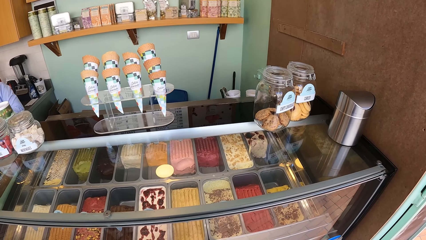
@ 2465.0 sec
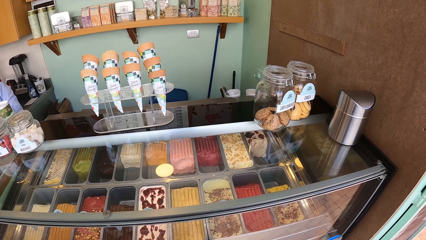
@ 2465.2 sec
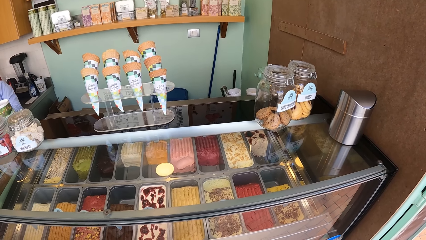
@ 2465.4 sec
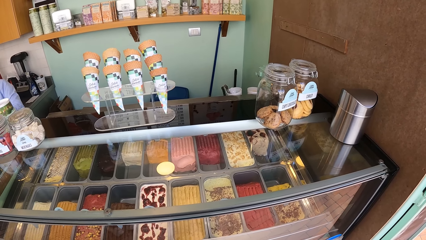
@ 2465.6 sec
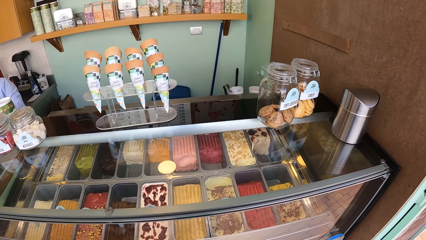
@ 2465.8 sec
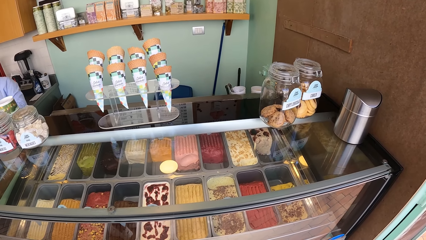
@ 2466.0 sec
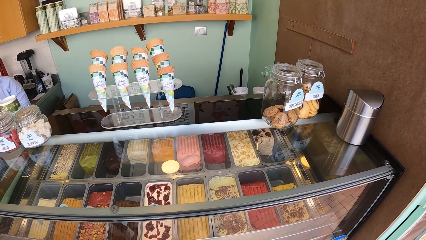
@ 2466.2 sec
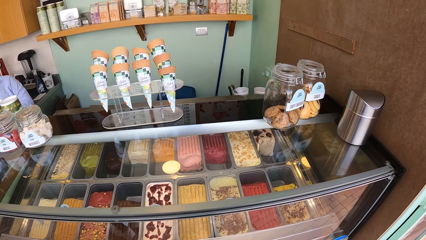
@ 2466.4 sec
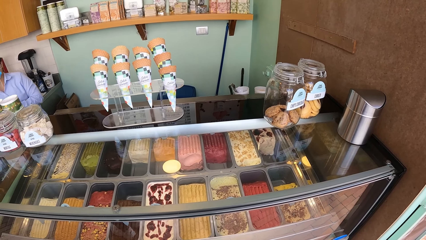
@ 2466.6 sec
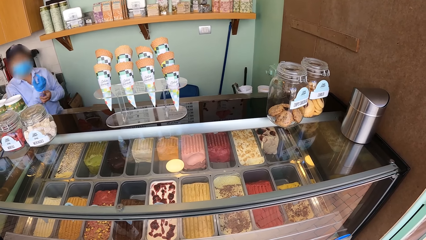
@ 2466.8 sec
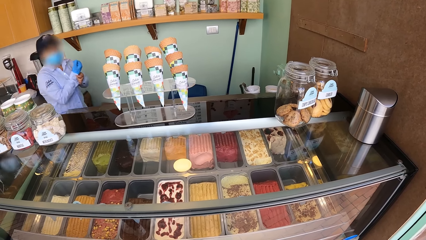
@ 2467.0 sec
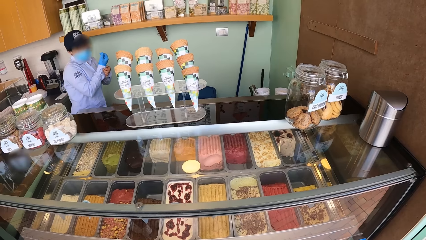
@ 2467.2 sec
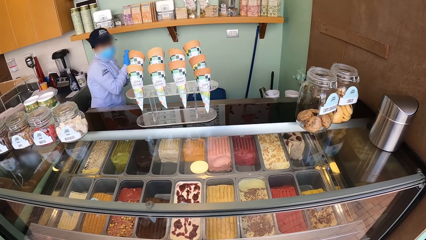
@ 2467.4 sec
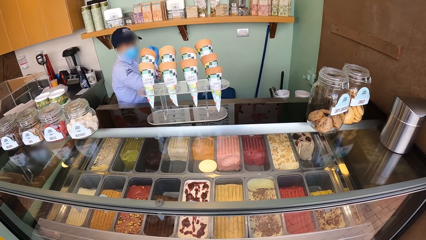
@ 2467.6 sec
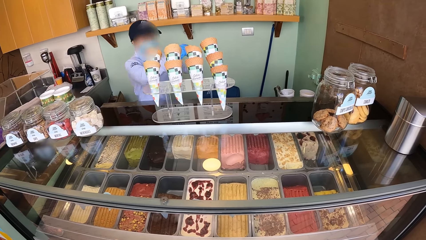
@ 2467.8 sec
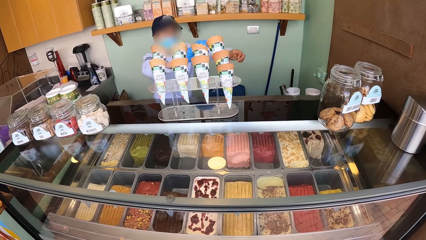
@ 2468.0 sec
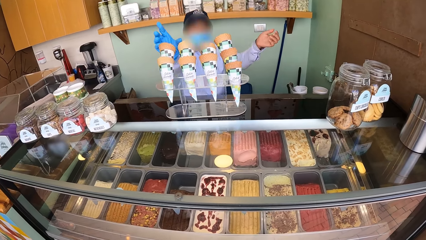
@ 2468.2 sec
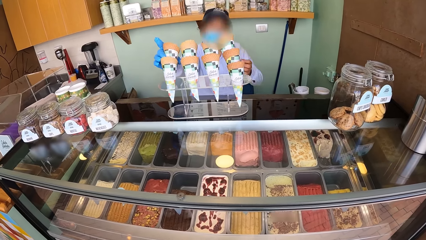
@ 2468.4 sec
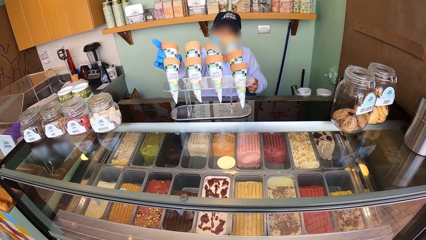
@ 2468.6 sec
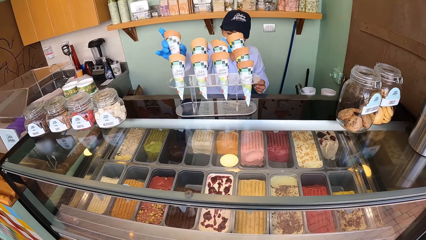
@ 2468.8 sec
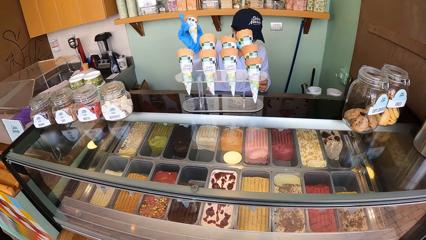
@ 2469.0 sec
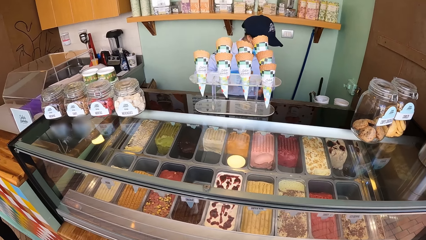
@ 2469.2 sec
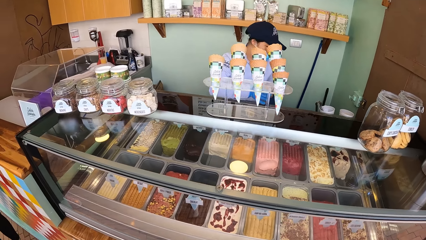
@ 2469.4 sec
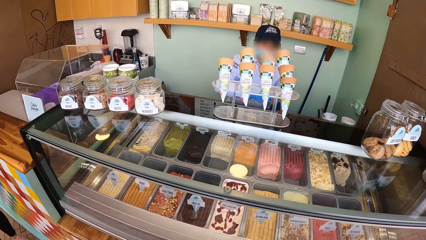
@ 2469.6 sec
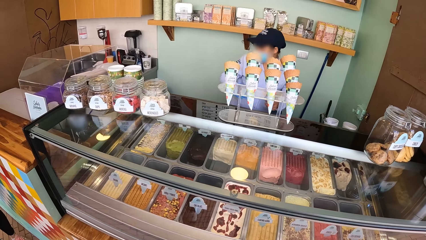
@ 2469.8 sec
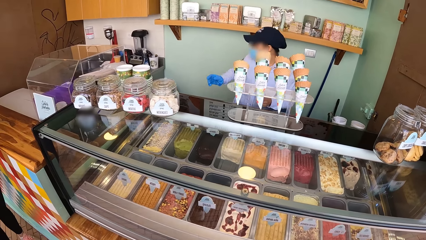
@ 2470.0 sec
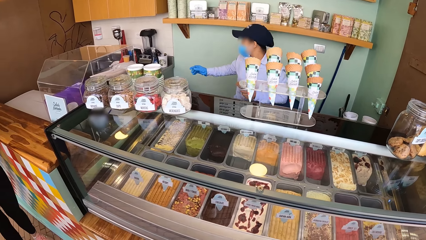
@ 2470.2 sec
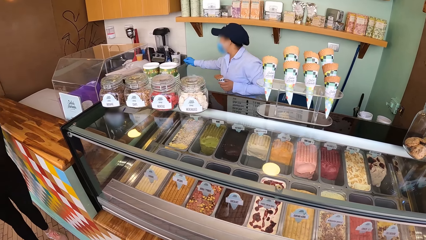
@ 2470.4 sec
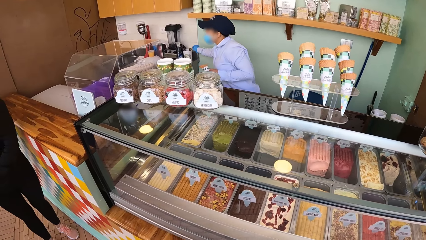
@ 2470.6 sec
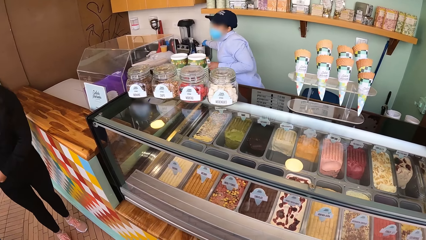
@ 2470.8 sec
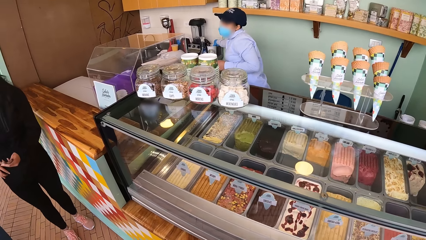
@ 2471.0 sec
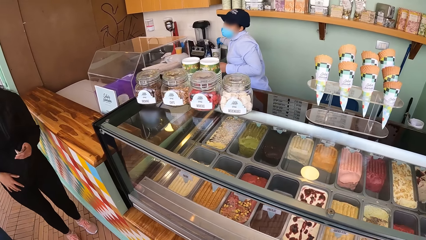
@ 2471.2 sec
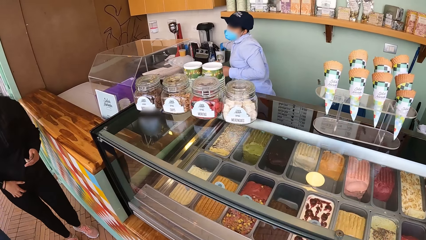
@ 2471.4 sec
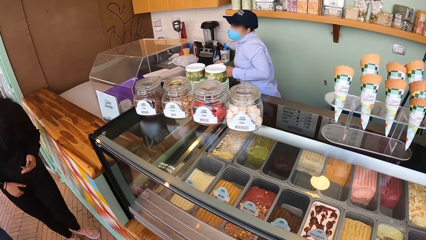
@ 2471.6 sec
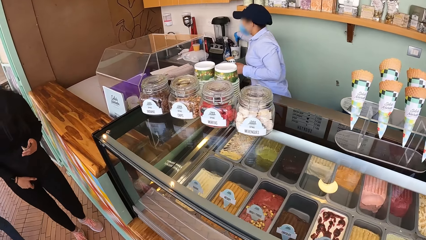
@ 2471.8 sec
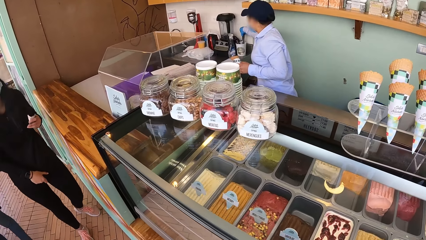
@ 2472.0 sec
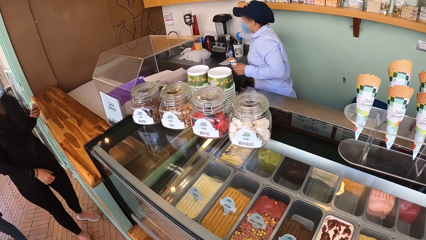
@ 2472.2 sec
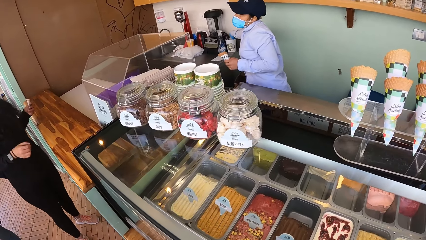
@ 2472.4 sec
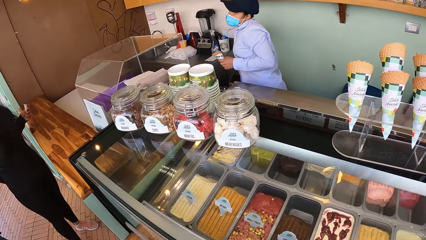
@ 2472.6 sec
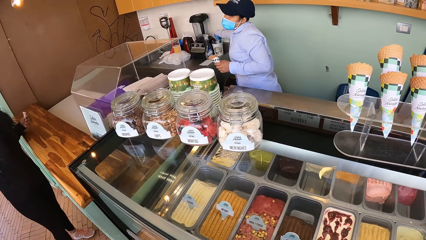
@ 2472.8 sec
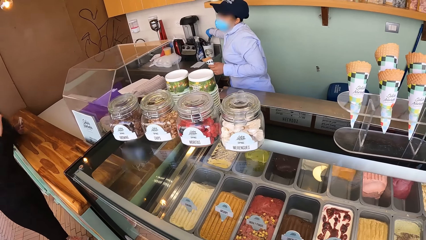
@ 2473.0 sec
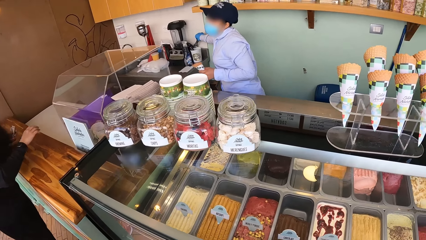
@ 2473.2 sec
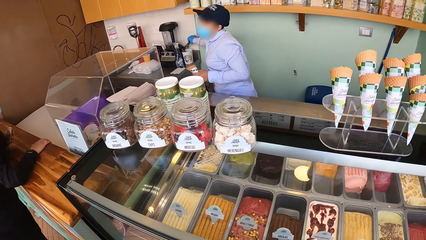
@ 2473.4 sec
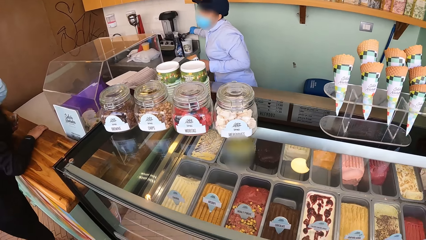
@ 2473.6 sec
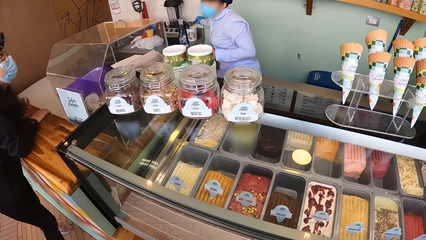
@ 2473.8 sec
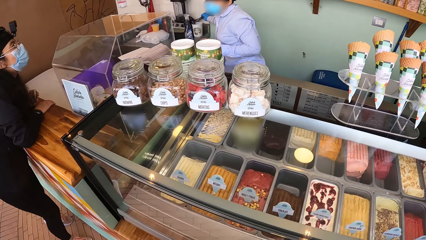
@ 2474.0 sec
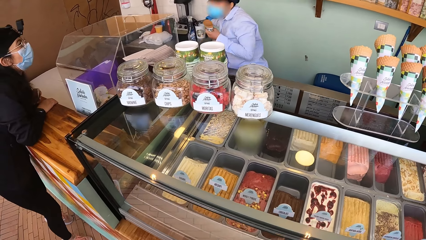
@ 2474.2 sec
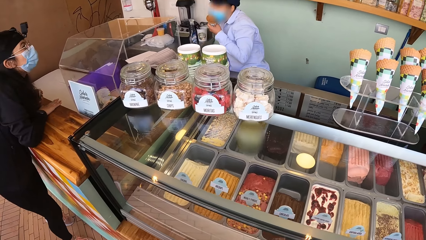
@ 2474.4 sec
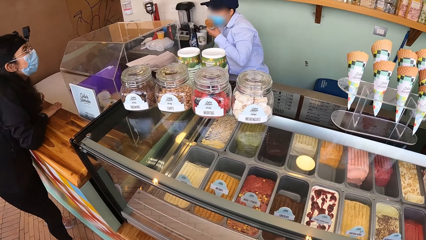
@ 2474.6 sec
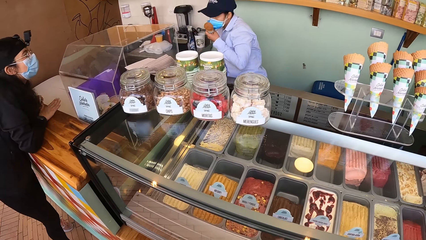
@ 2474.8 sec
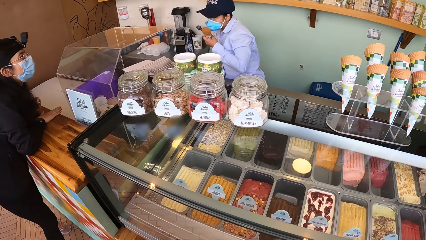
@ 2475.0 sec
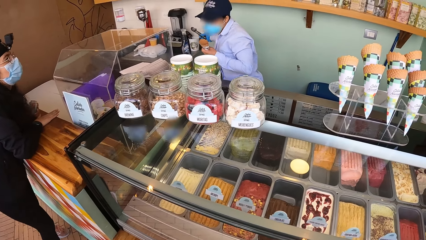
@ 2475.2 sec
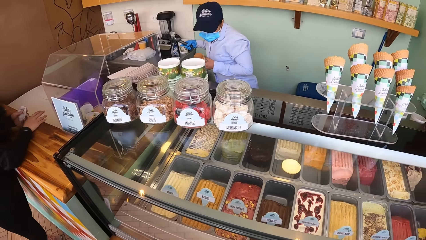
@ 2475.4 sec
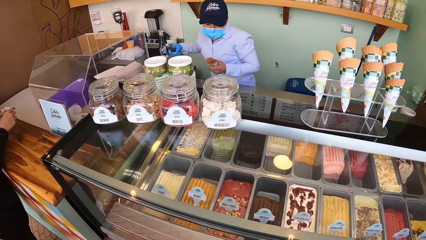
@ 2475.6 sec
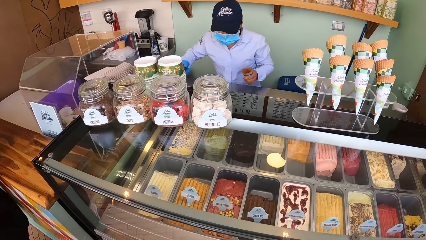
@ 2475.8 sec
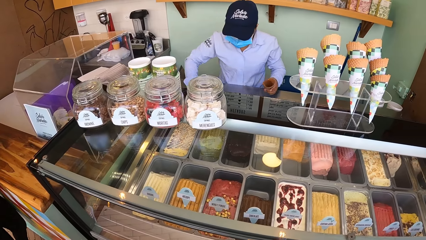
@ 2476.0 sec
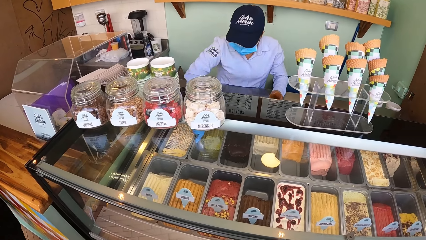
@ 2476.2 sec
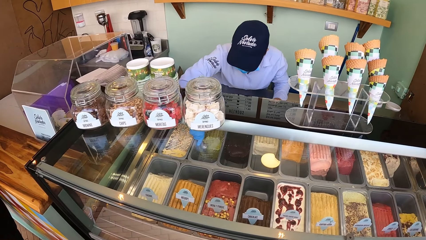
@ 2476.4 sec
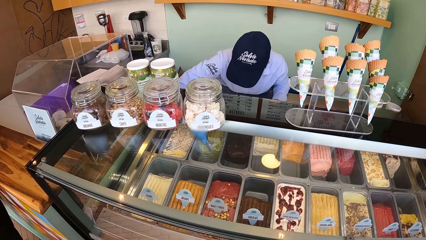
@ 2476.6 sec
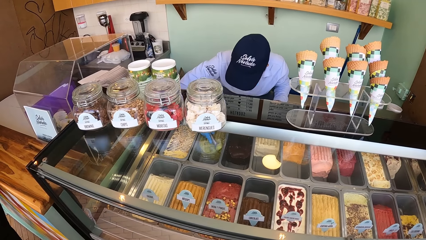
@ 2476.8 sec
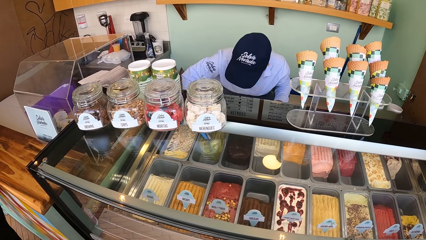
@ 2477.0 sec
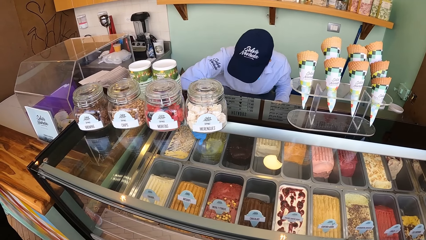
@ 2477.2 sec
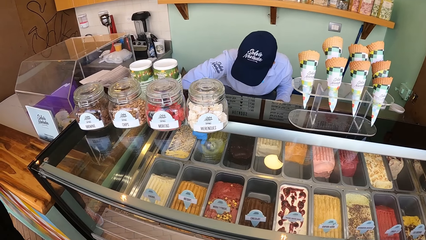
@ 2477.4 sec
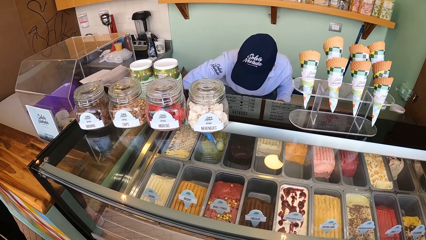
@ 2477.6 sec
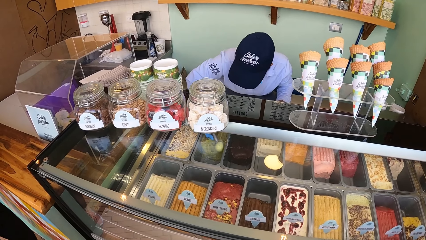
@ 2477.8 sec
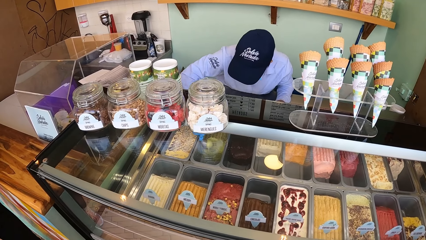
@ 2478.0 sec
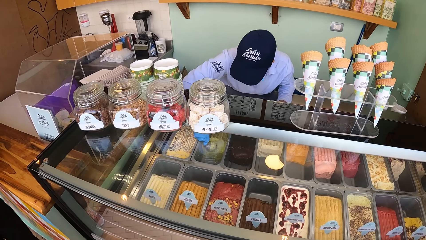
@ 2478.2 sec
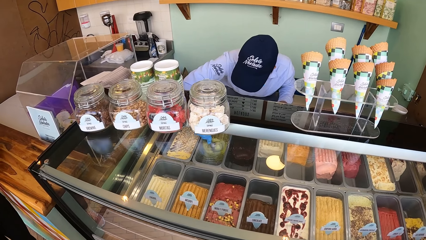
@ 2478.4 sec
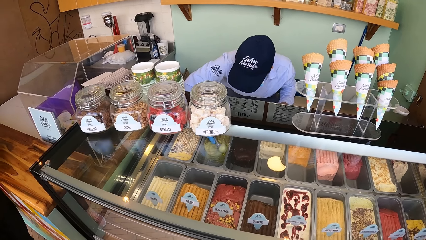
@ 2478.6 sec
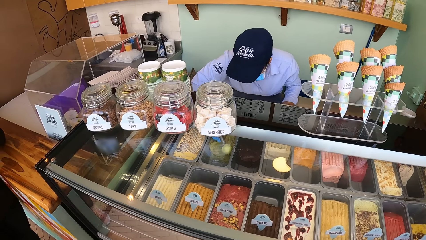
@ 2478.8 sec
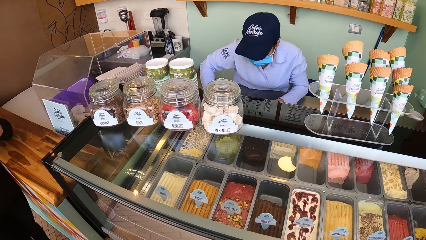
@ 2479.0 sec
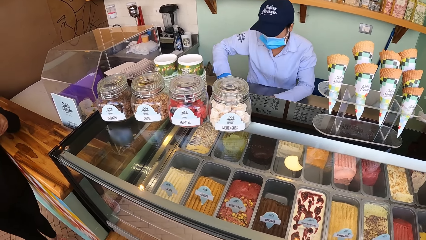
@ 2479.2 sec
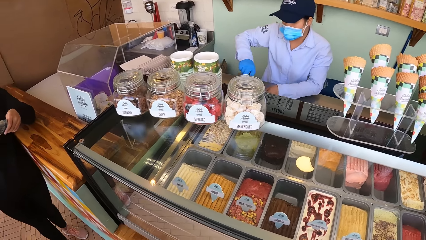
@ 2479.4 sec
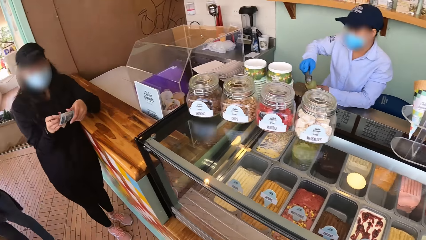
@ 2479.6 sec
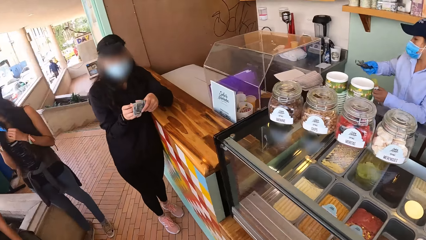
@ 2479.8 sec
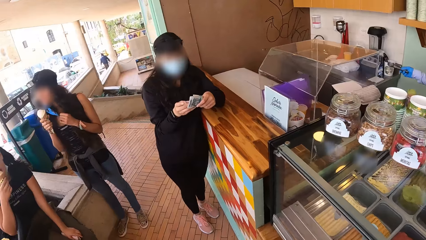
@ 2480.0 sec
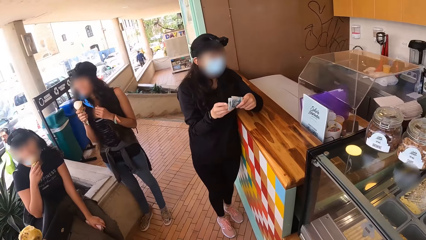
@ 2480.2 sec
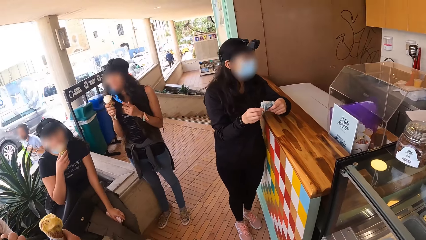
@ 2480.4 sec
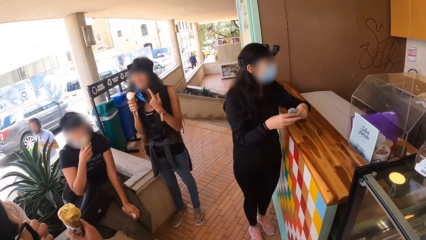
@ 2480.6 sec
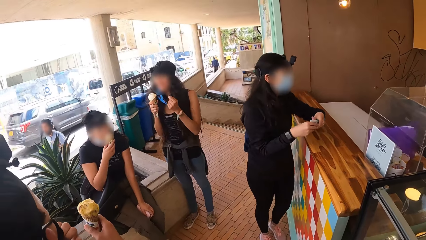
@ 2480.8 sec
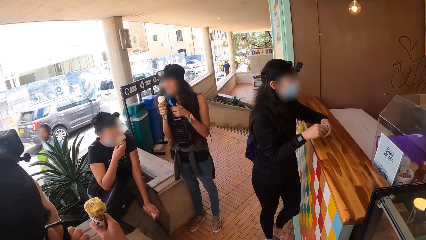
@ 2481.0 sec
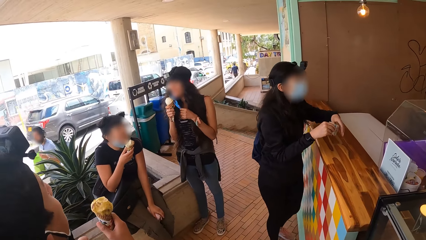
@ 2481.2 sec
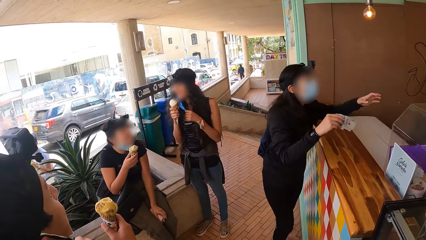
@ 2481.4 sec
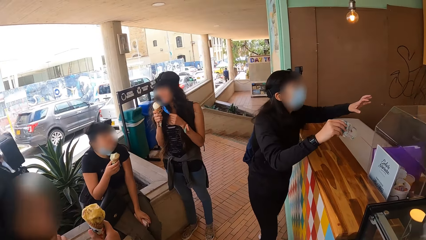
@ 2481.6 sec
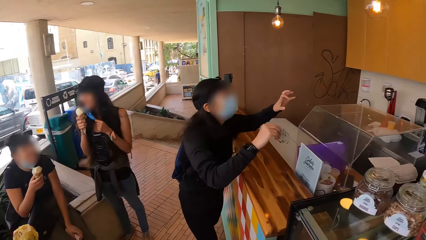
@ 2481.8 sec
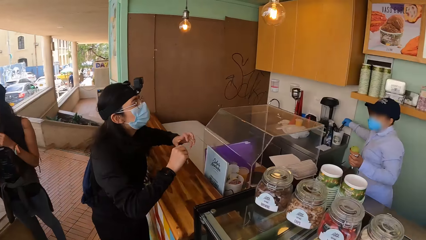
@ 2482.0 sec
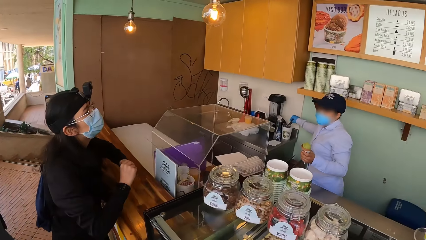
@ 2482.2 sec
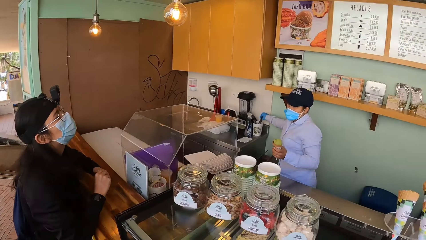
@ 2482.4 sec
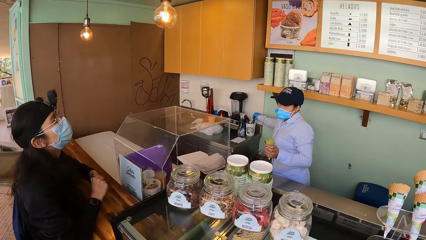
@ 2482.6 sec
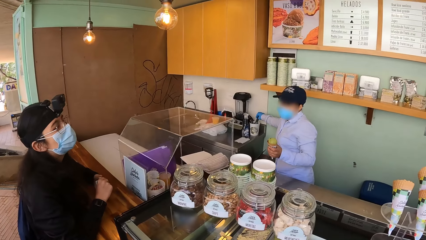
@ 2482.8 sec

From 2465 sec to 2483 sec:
A woman interacts with another woman. The camera wearer looks at her left hand side. She looks around.
